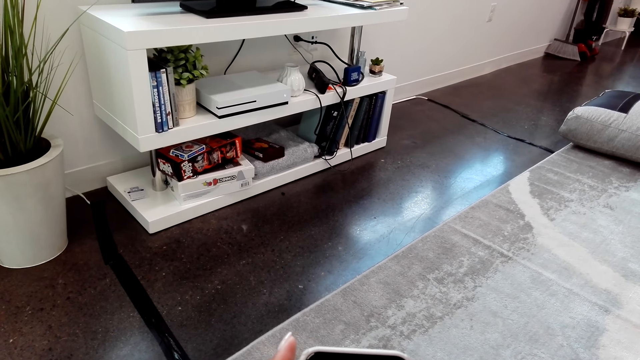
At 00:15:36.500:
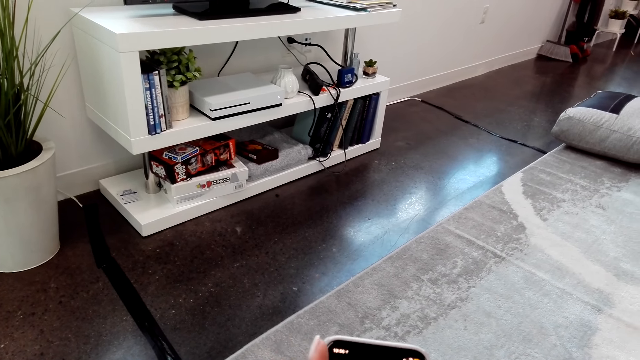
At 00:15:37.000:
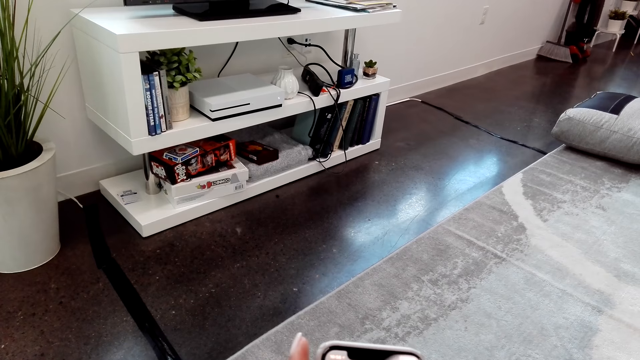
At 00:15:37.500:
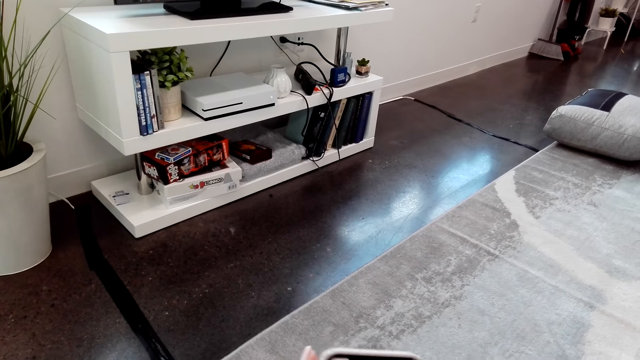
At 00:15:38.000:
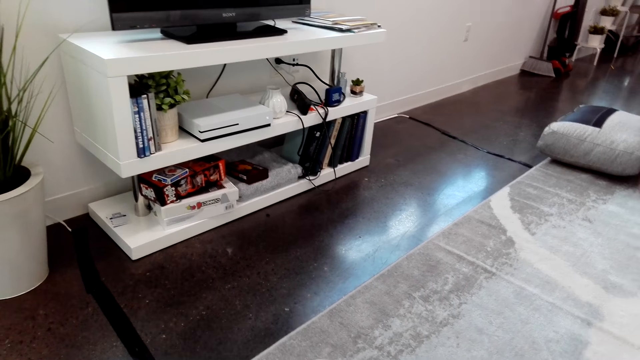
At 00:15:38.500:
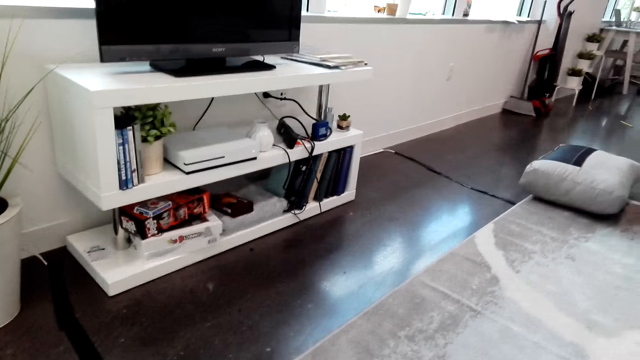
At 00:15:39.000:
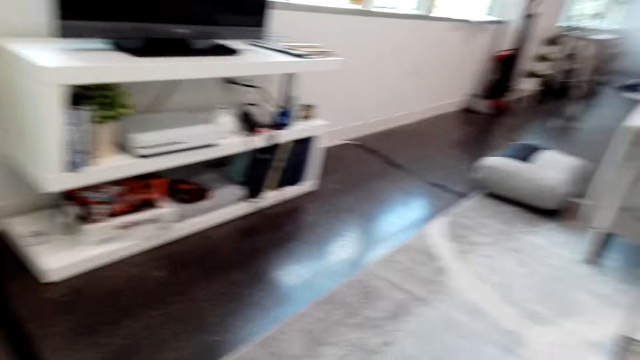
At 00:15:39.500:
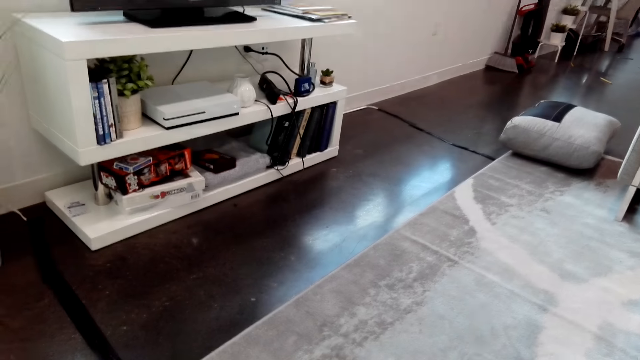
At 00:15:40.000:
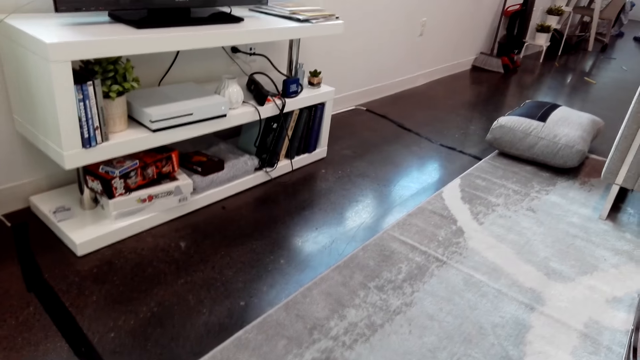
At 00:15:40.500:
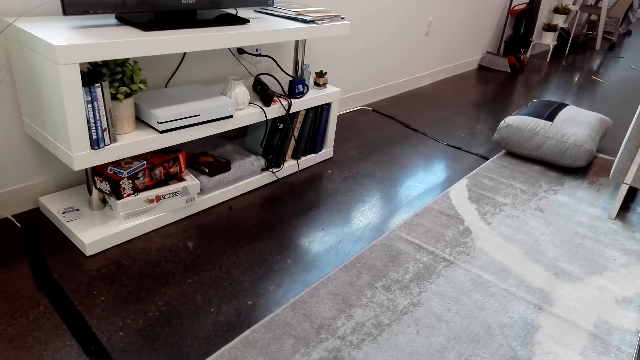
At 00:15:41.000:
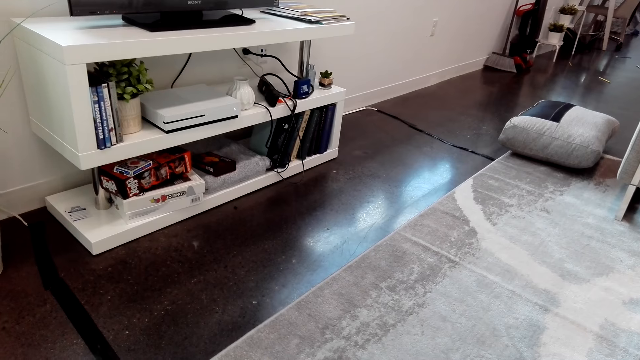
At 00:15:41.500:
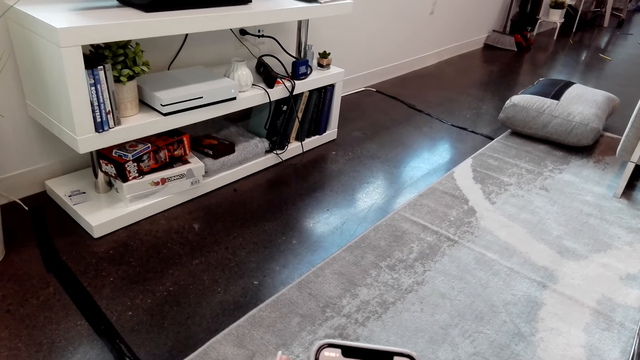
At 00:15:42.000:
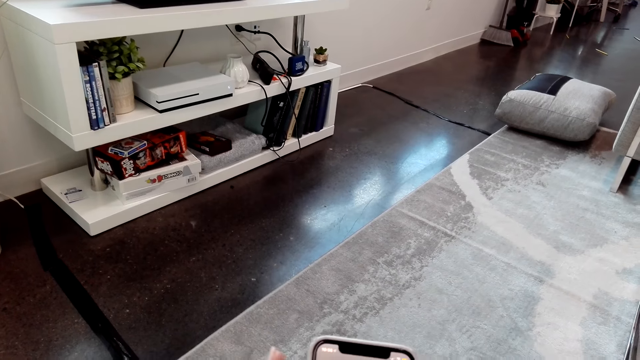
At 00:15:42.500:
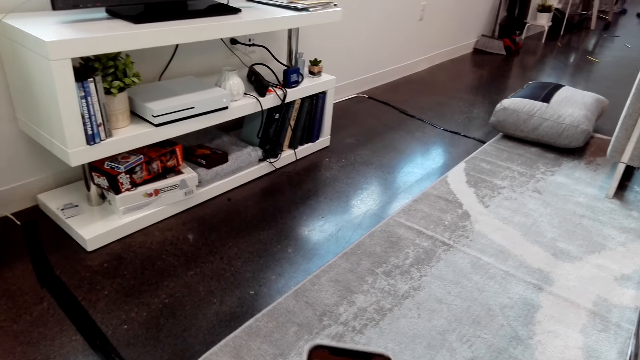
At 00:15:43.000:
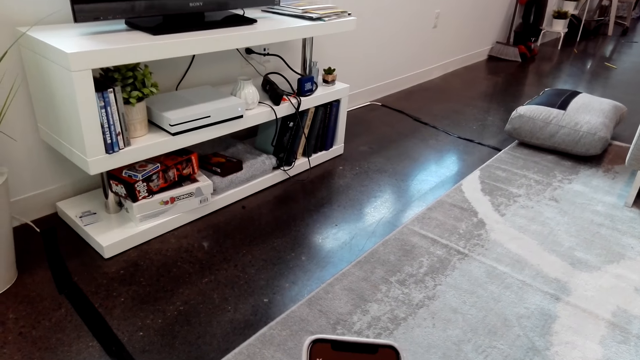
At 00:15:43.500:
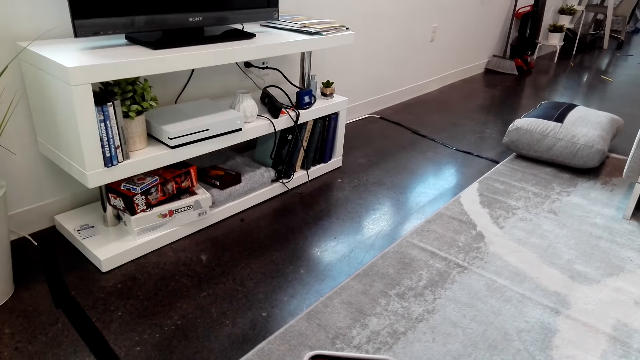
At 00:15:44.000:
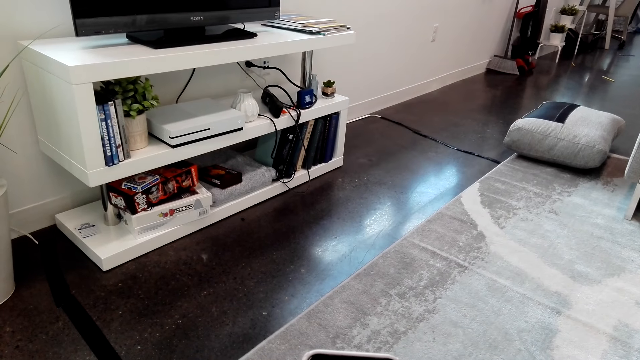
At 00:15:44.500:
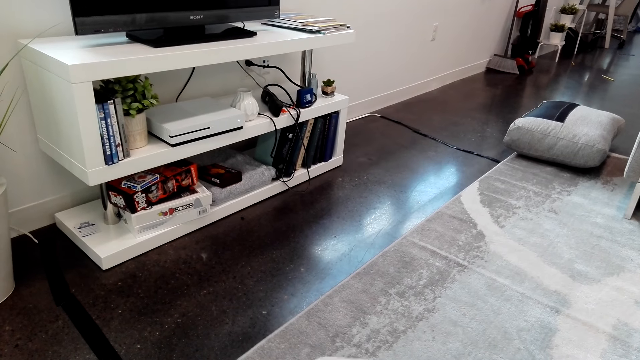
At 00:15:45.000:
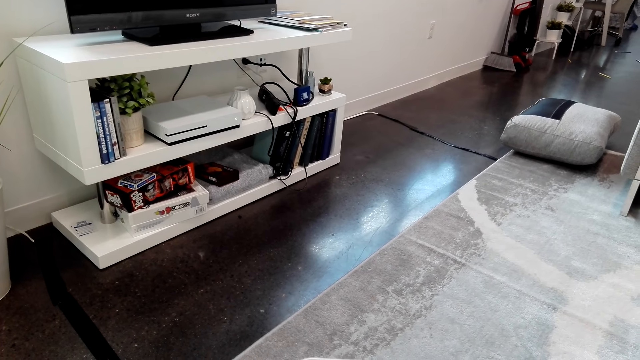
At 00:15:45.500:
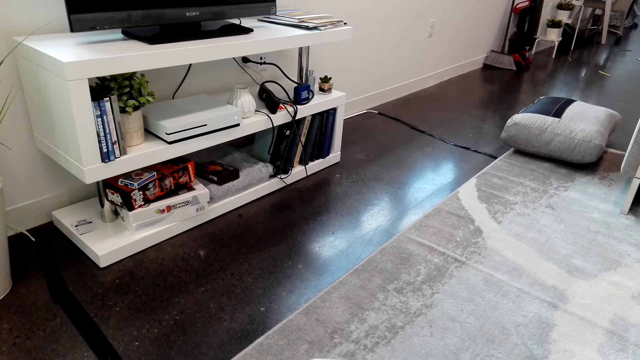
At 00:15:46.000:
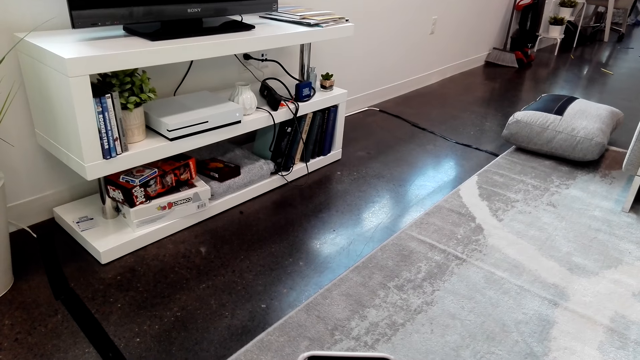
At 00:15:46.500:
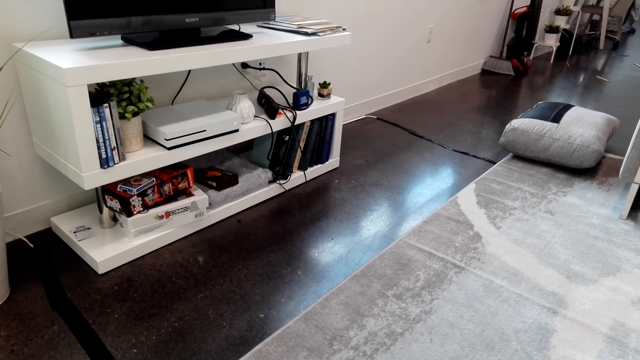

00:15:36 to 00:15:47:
The camera wearer uses her phone. She converses with a man.

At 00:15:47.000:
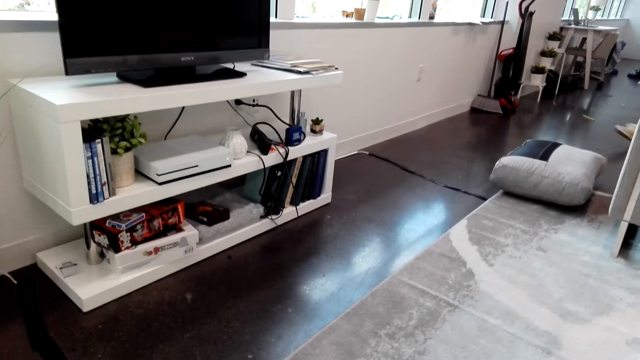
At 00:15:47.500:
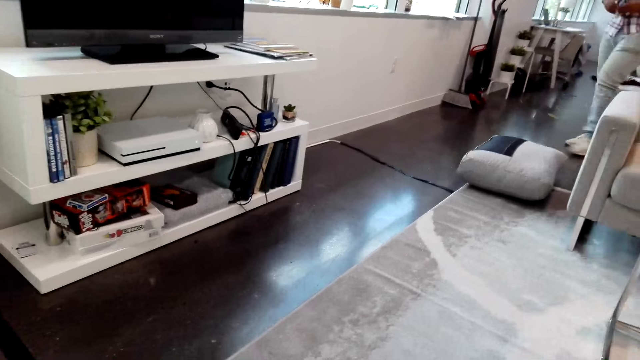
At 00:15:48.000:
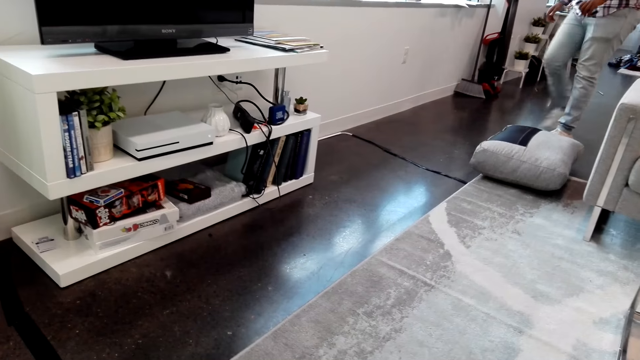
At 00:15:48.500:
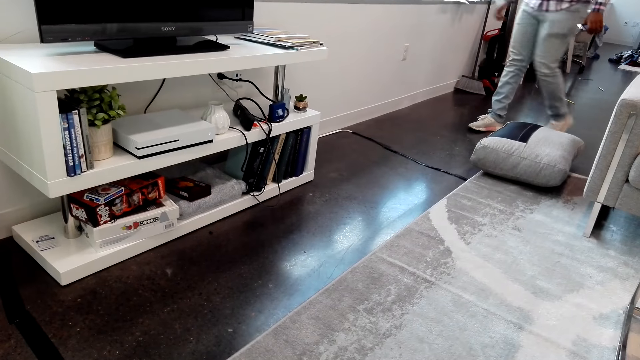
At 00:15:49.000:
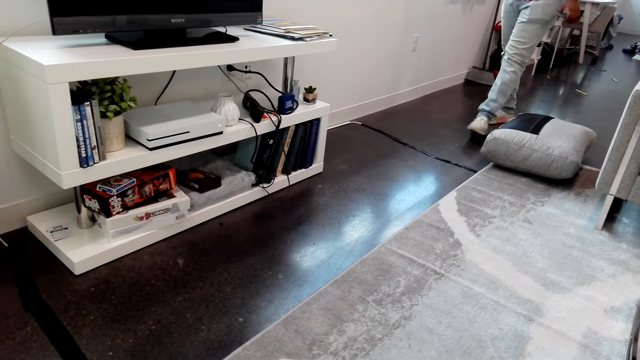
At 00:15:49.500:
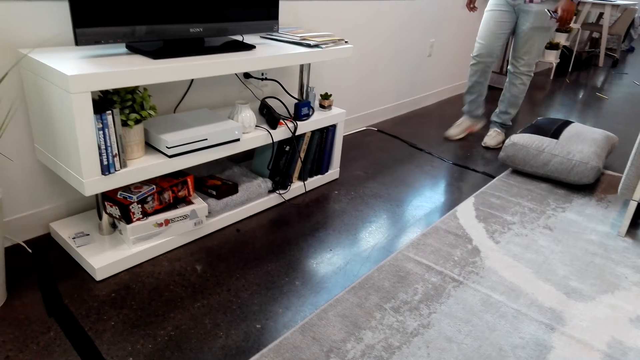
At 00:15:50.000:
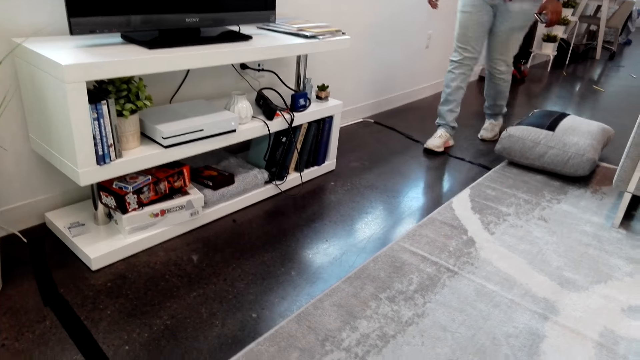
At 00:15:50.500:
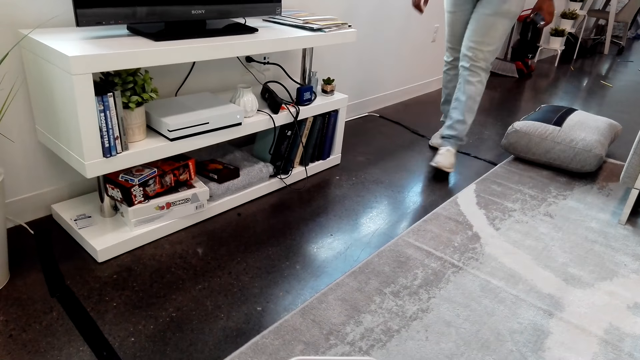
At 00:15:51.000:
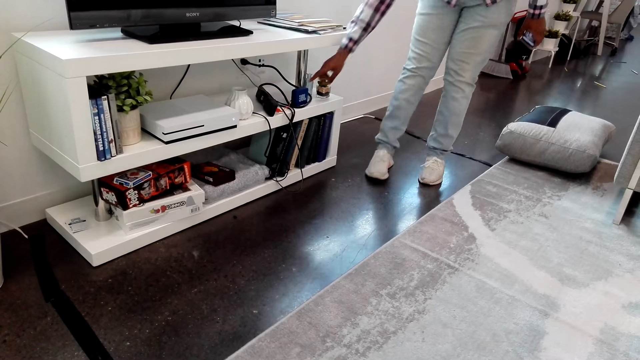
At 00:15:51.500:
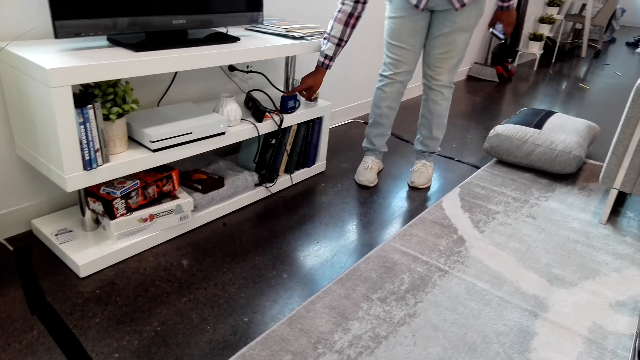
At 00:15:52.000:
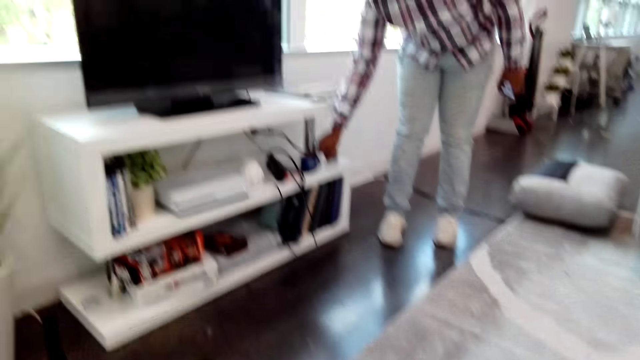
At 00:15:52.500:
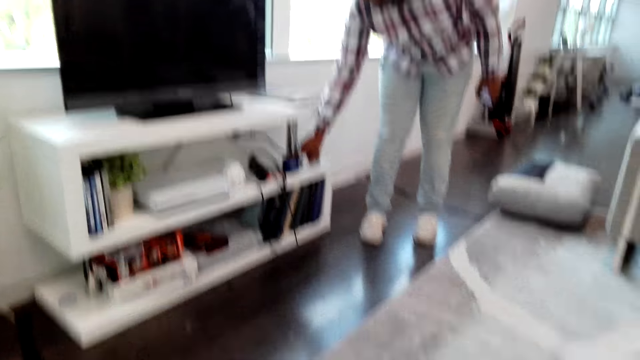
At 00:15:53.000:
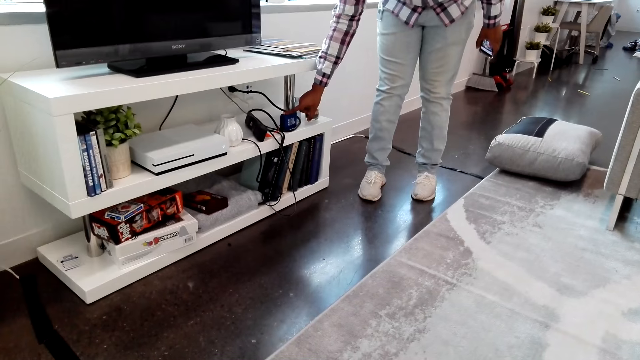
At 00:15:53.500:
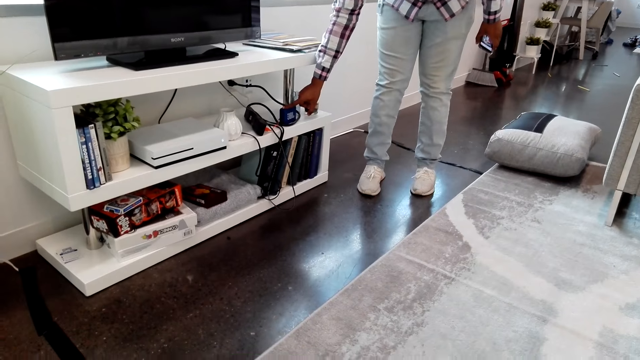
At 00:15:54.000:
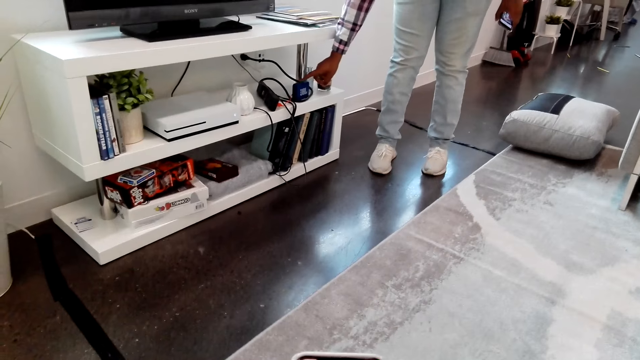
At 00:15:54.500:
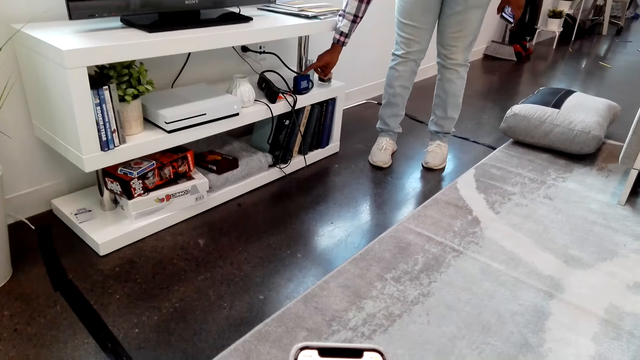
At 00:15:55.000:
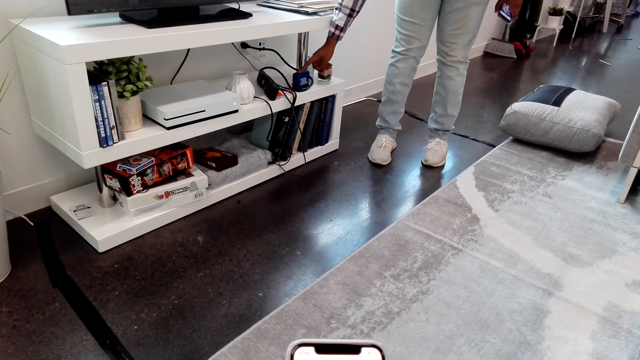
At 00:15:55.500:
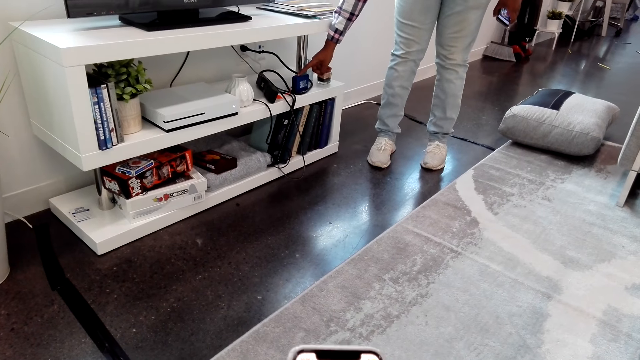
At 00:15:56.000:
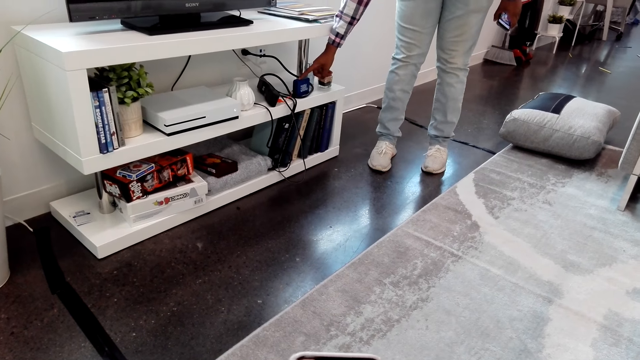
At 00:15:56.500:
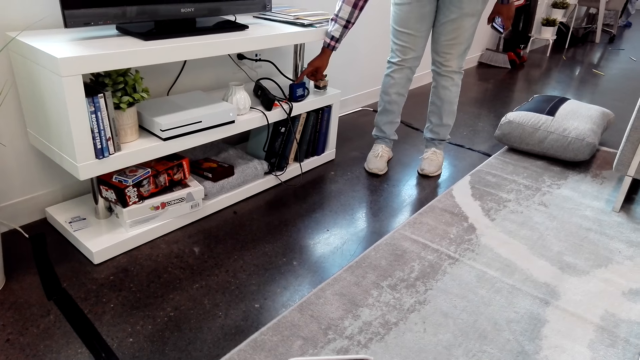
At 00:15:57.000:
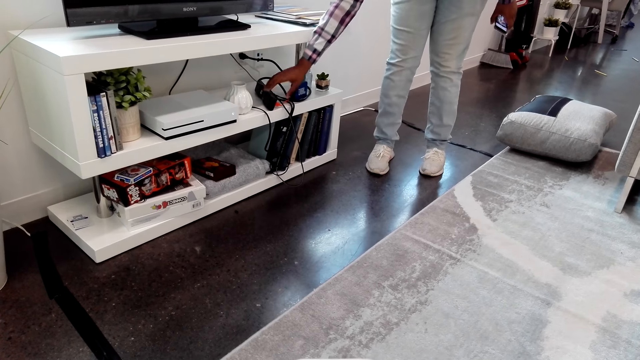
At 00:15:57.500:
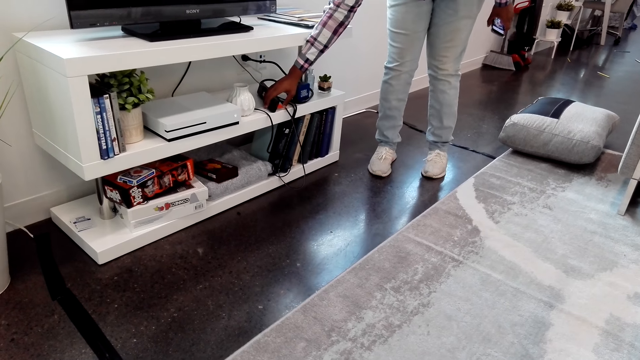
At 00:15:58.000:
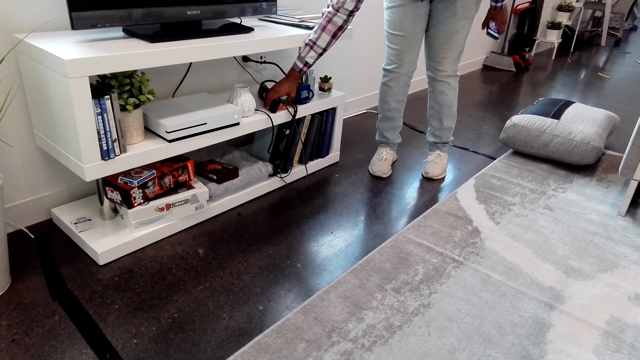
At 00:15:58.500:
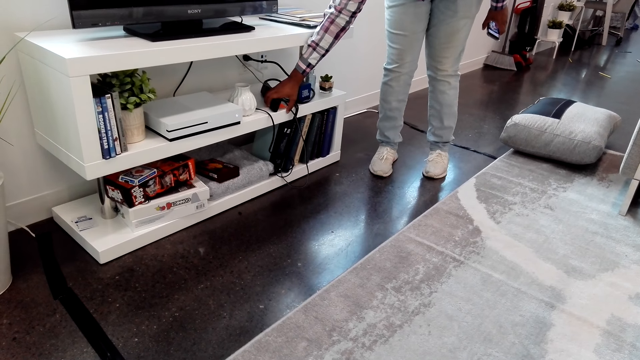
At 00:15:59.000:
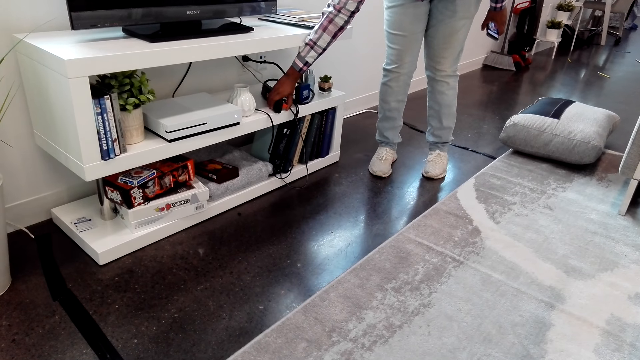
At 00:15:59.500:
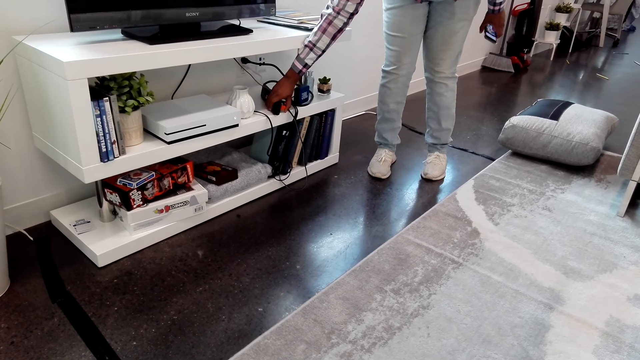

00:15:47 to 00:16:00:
A man walks around the house. The man operates a Bluetooth speaker. The camera wearer plays music. The man puts the music on.
